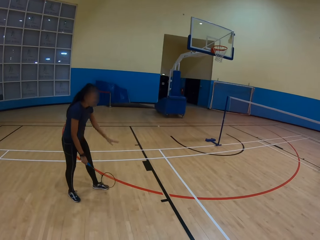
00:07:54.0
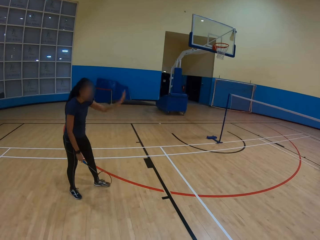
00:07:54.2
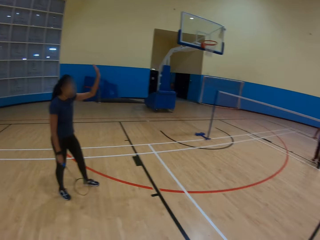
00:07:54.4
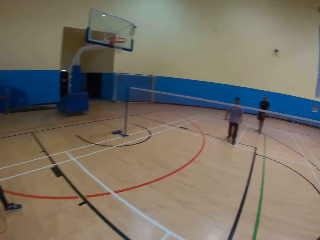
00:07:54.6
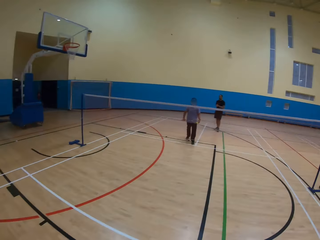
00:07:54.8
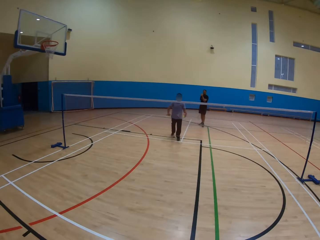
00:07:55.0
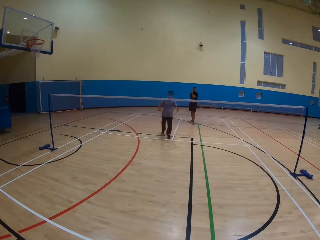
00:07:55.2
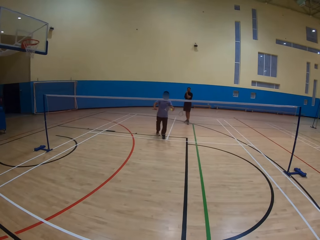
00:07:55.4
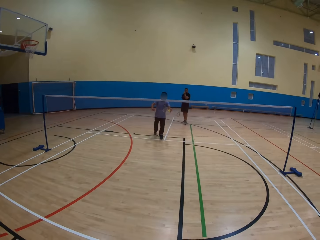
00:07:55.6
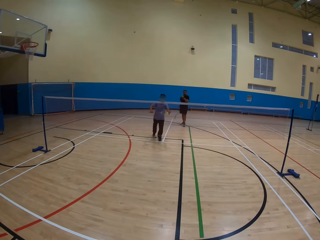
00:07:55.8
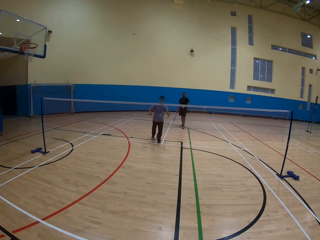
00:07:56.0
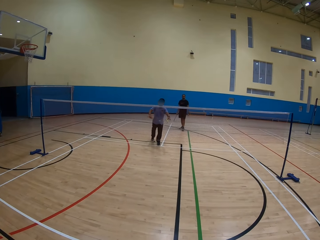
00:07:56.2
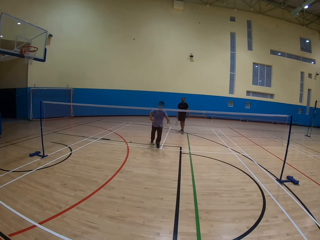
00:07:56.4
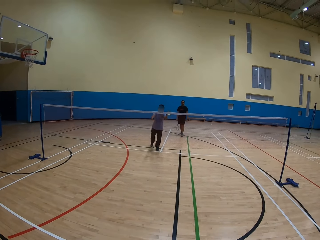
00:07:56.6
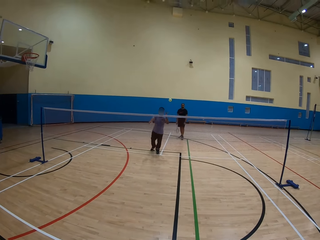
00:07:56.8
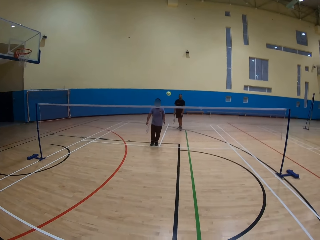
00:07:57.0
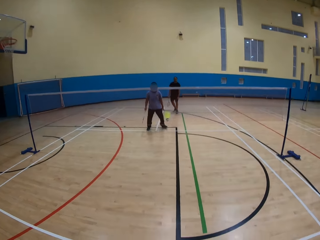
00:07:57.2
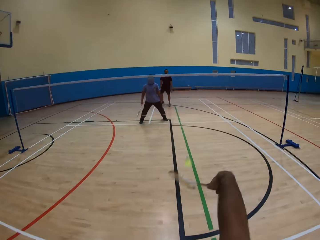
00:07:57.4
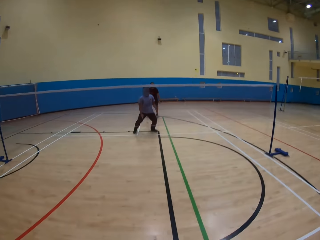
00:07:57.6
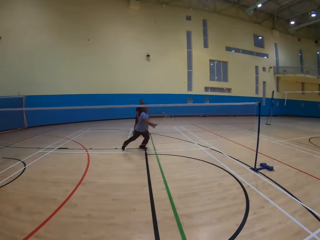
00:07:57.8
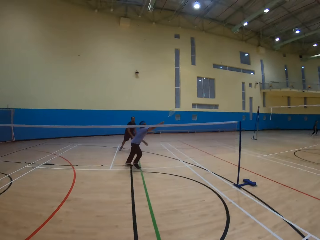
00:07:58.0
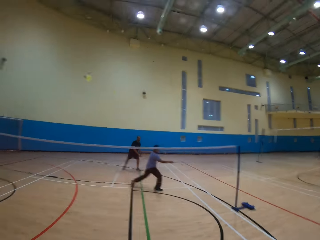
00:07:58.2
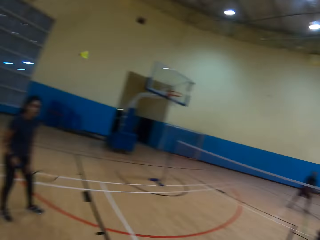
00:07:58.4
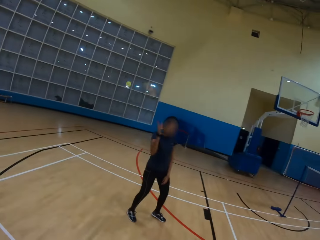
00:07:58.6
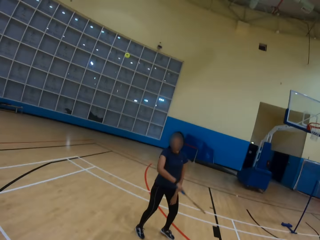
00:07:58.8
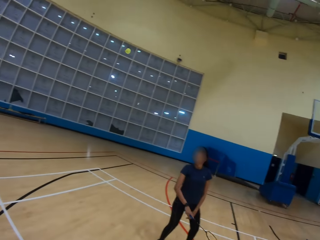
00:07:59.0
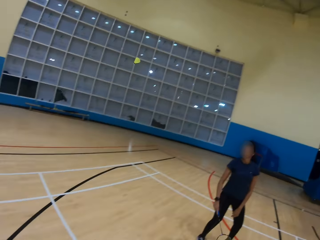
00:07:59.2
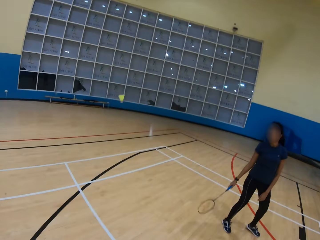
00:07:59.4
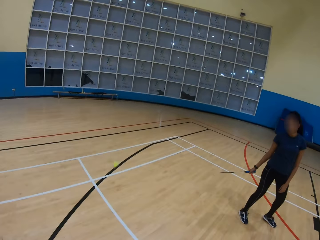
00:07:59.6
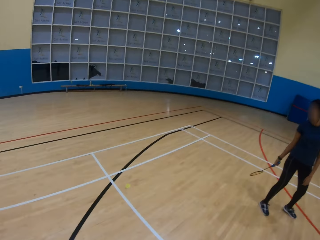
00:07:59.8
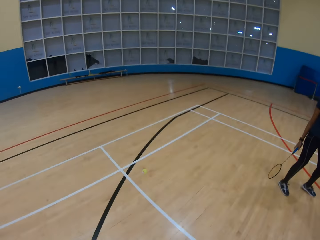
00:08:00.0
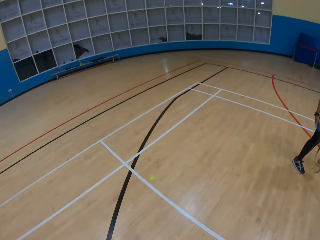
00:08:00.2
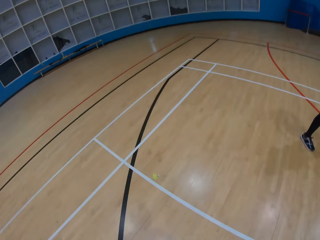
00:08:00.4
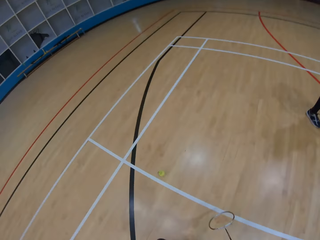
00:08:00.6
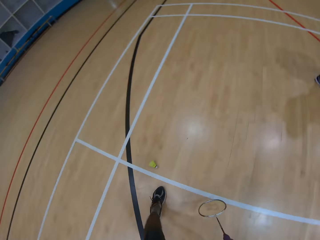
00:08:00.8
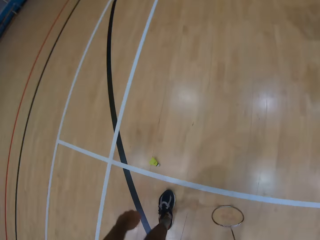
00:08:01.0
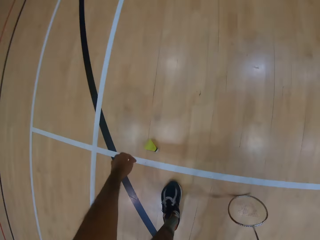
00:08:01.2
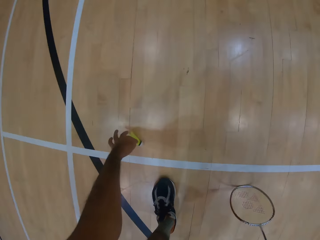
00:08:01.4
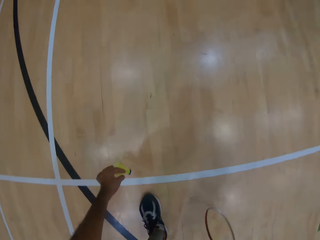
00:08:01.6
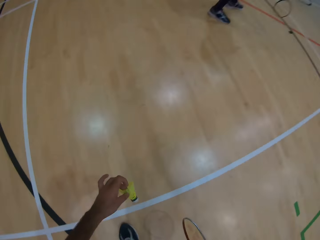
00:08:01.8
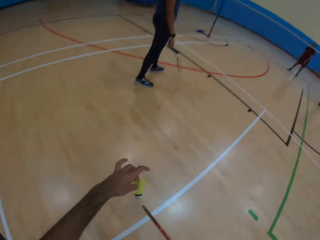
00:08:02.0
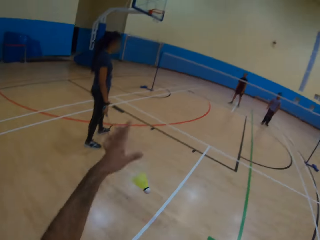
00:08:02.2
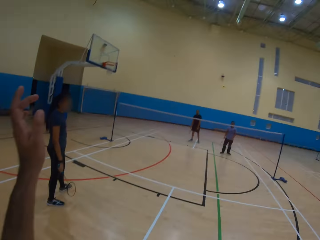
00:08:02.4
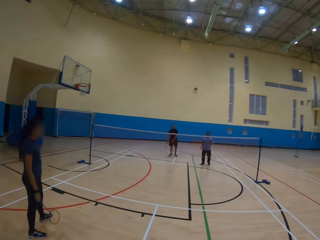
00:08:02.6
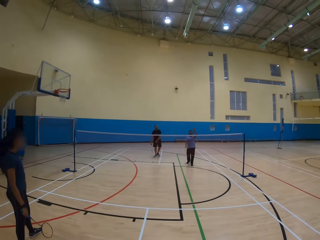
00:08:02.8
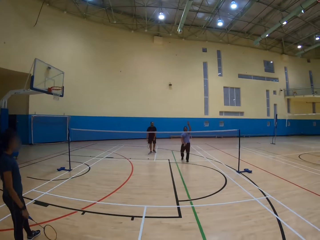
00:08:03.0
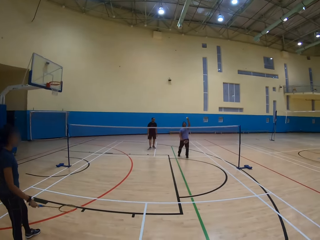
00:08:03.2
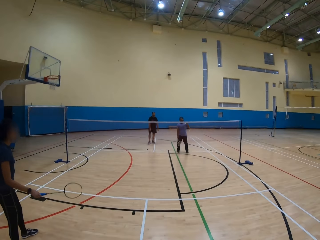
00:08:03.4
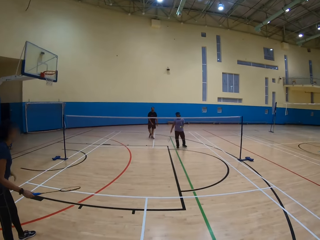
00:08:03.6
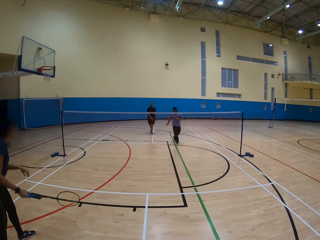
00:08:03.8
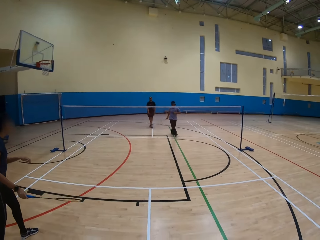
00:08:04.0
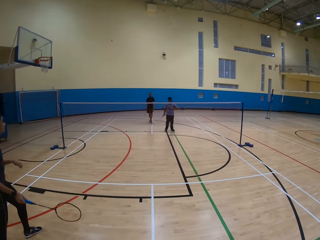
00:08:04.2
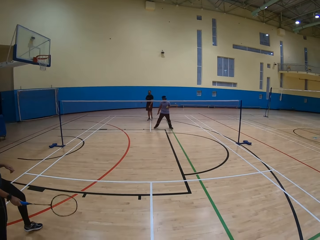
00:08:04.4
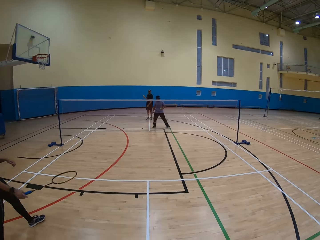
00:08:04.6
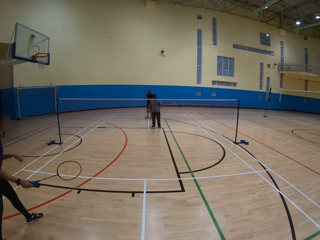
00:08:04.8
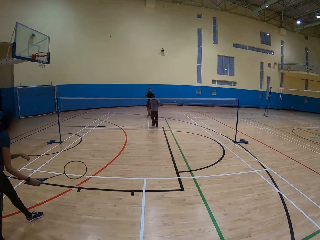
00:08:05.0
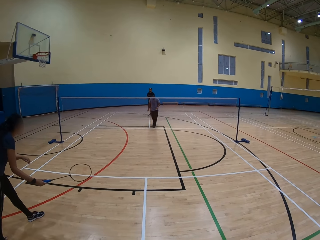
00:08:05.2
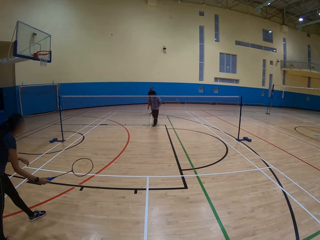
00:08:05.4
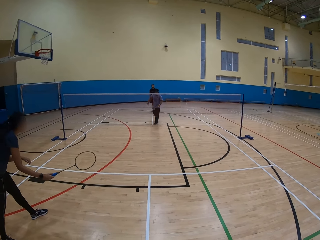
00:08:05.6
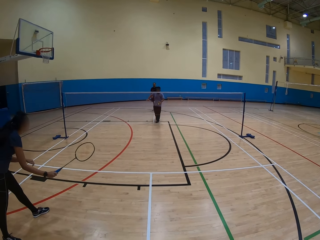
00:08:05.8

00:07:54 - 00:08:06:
A man throws the ball. The camera wearer plays badminton. They pick up the shuttlecock or ball. They throw the ball. They play badminton. Another man catches the ball.

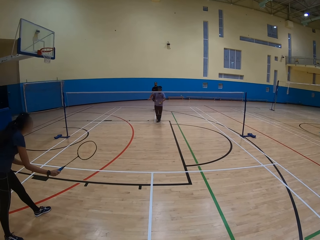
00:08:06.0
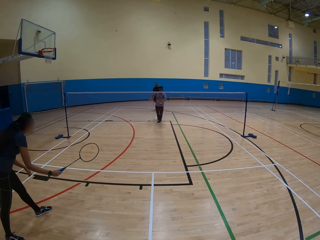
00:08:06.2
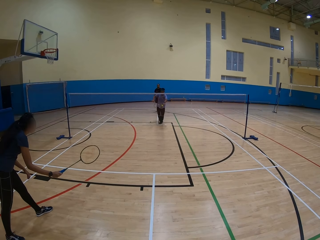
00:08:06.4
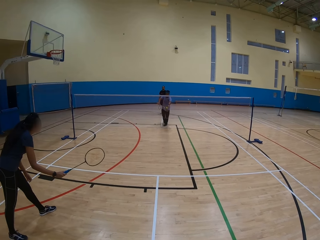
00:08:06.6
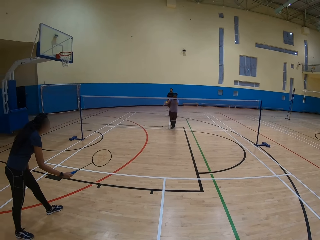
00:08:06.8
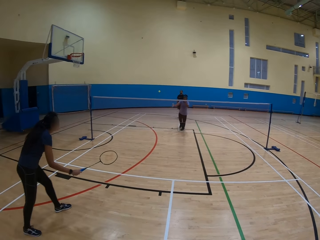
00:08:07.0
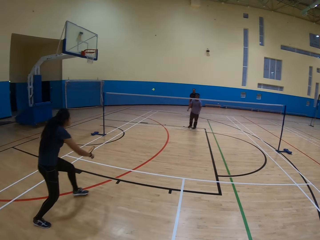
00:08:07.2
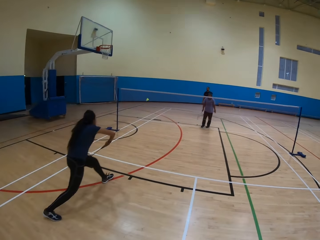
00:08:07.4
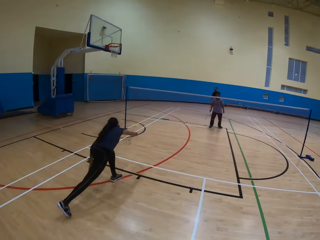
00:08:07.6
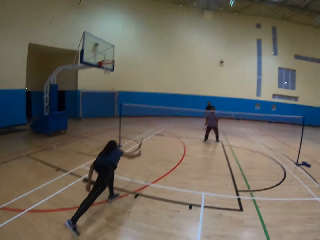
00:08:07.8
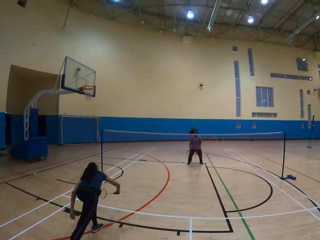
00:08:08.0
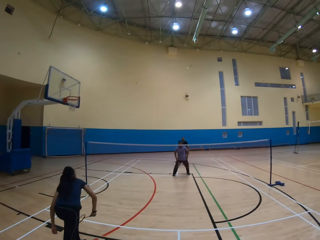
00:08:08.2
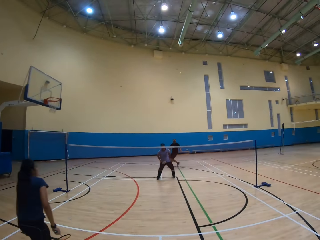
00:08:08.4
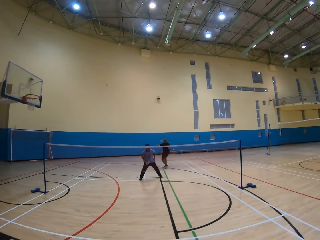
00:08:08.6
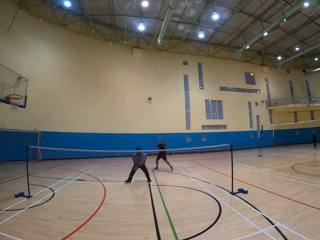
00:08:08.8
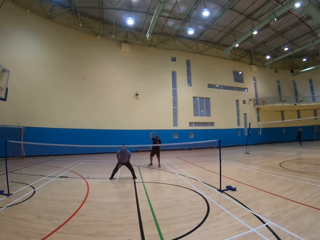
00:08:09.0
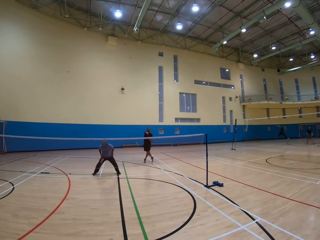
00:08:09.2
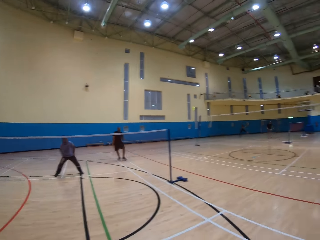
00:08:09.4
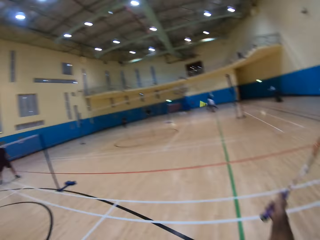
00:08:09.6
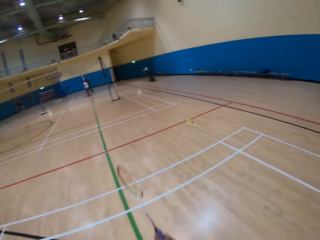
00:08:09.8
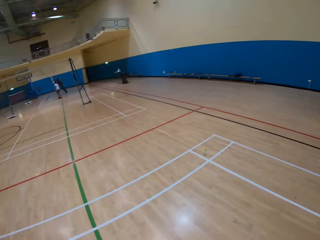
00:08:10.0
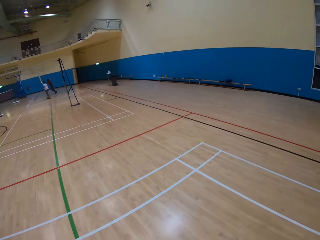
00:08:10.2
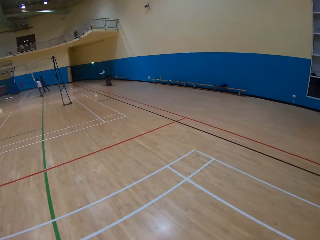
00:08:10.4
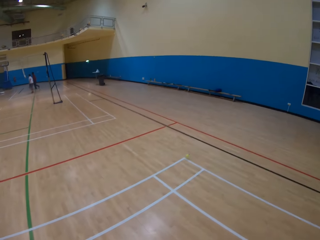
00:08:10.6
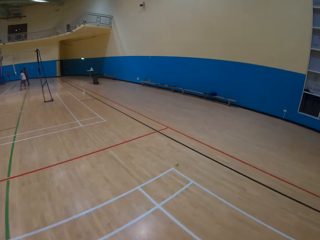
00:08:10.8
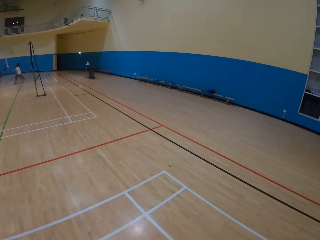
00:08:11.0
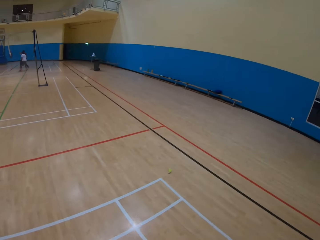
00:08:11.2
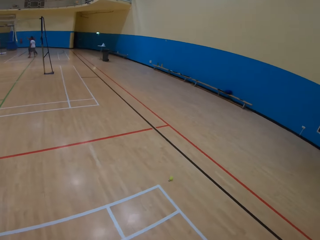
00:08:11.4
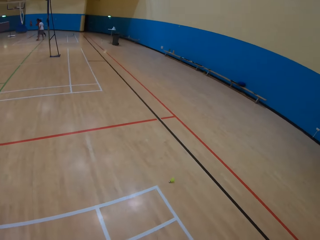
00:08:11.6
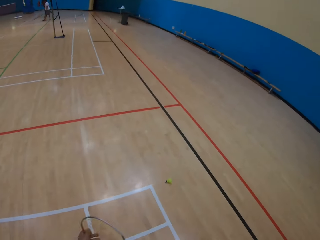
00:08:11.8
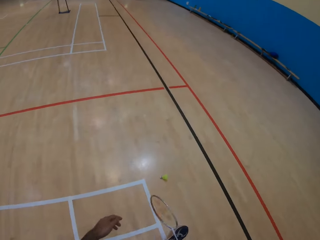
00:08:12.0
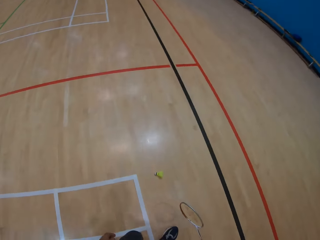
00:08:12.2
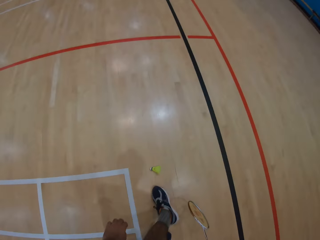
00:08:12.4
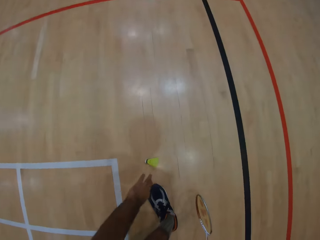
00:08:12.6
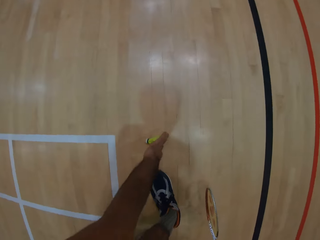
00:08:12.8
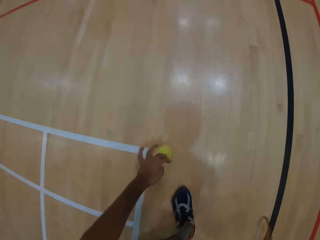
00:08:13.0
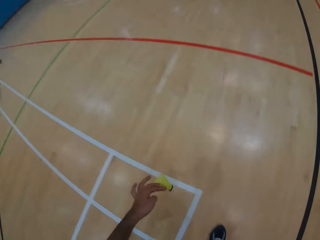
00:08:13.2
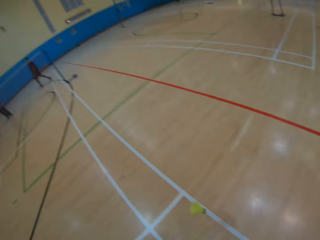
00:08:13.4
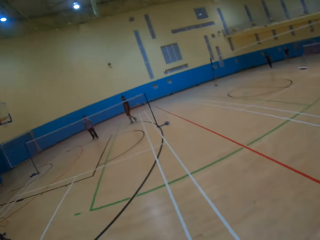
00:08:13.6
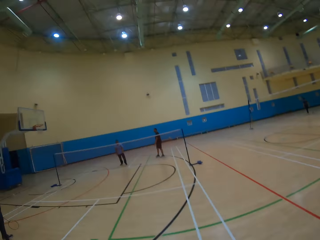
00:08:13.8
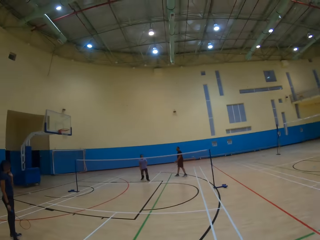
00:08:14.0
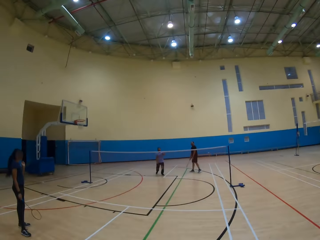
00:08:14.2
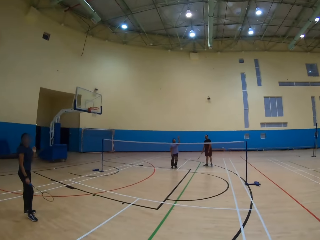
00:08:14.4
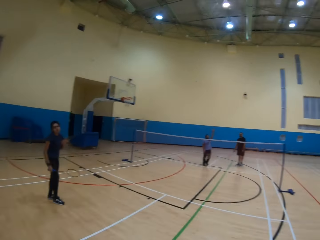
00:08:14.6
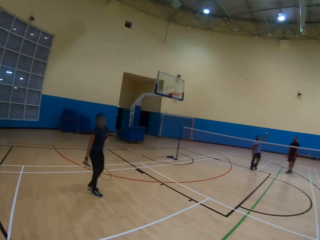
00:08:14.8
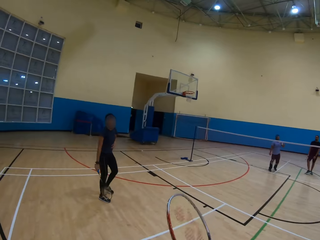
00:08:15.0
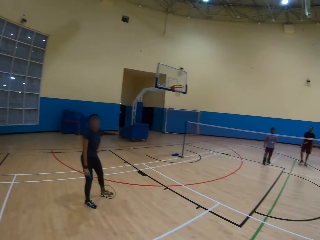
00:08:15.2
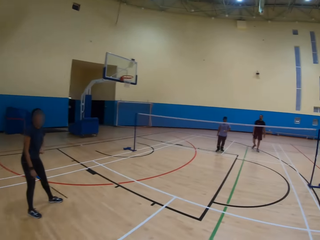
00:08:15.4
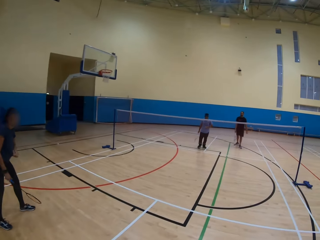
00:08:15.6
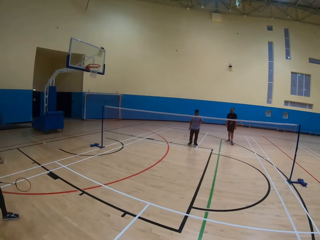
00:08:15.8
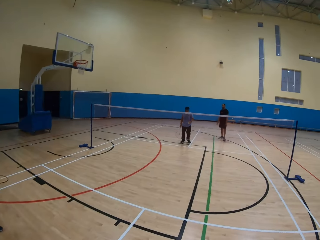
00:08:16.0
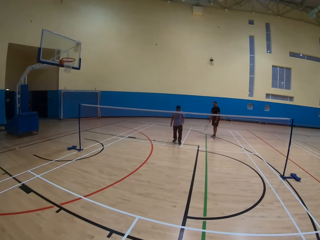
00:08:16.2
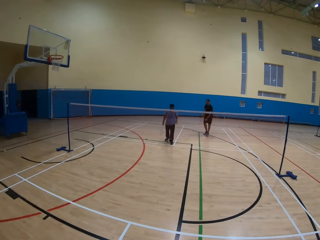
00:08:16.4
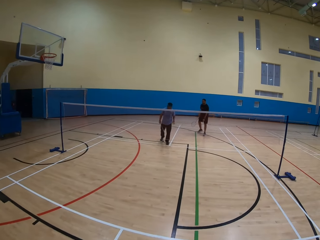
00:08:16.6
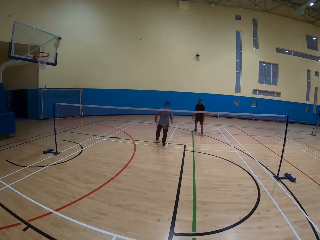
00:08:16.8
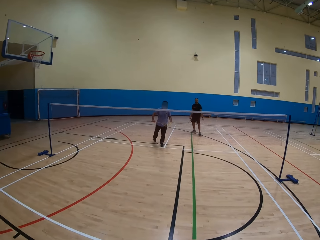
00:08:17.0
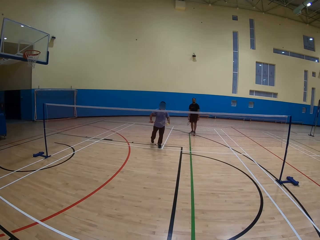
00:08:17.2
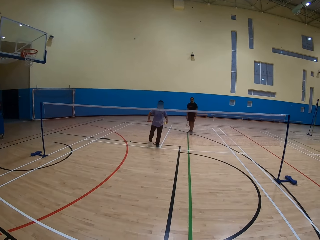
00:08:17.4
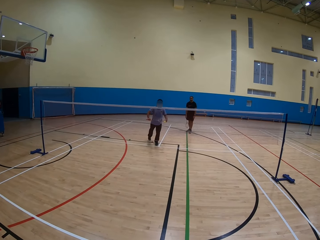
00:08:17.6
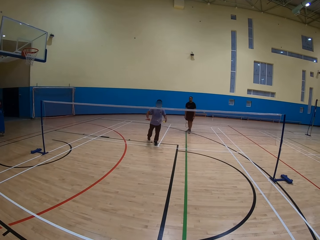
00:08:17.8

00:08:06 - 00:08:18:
A man throws the ball. A lady throws the ball. The camera wearer walks towards the shuttlecock or ball. They pick up the shuttlecock. They throw the ball. They walk around.
